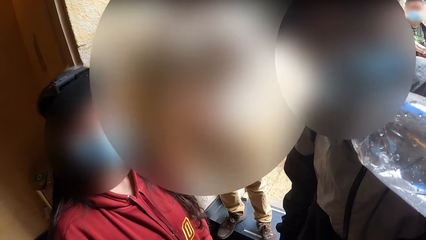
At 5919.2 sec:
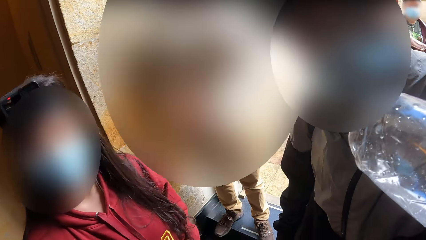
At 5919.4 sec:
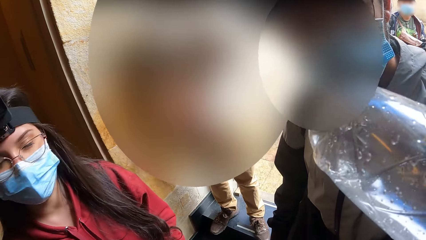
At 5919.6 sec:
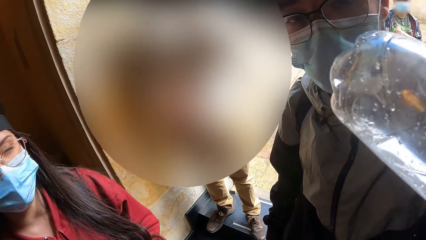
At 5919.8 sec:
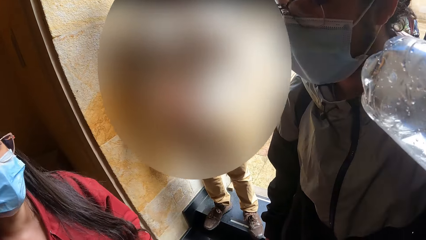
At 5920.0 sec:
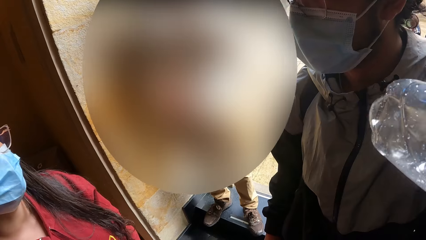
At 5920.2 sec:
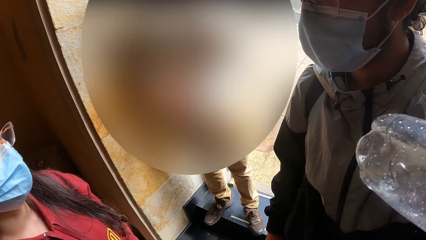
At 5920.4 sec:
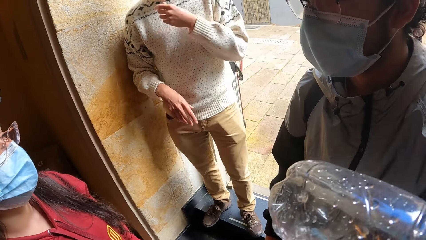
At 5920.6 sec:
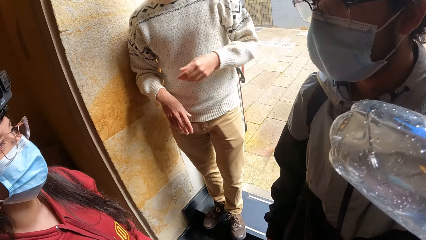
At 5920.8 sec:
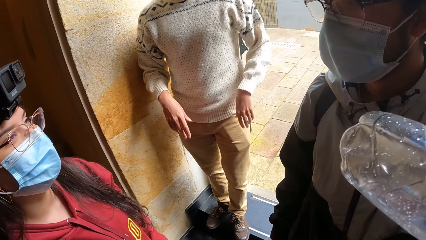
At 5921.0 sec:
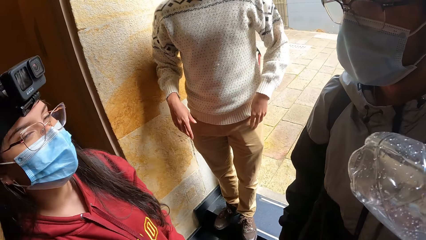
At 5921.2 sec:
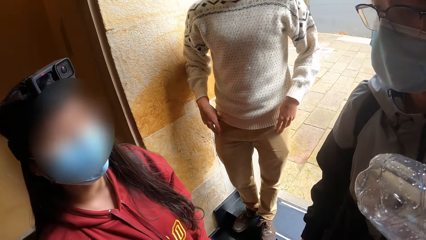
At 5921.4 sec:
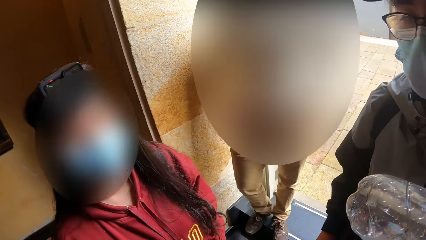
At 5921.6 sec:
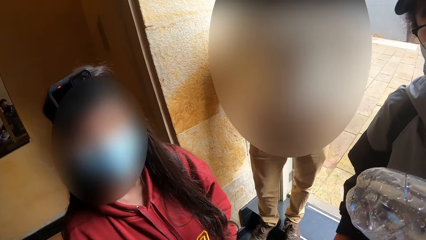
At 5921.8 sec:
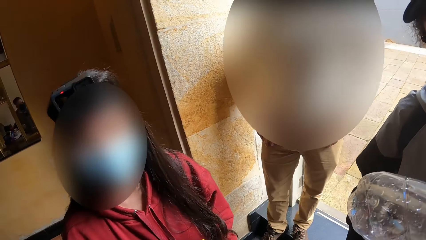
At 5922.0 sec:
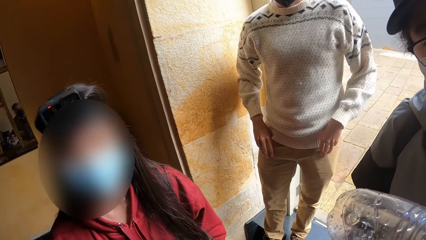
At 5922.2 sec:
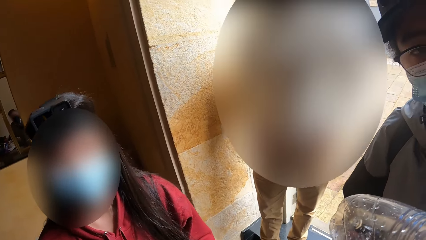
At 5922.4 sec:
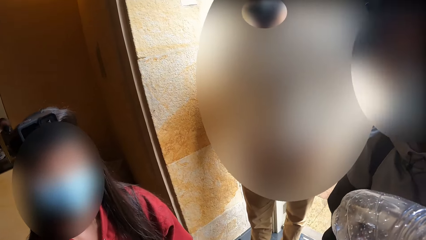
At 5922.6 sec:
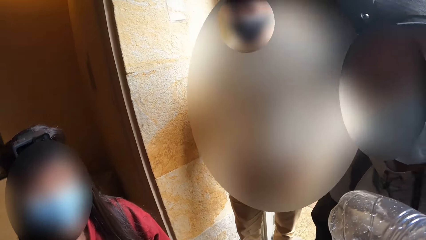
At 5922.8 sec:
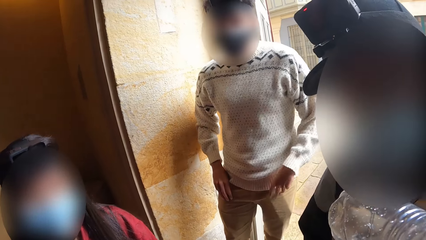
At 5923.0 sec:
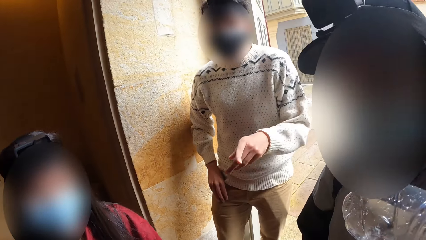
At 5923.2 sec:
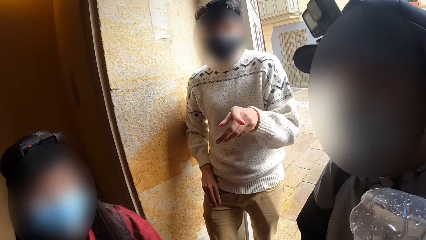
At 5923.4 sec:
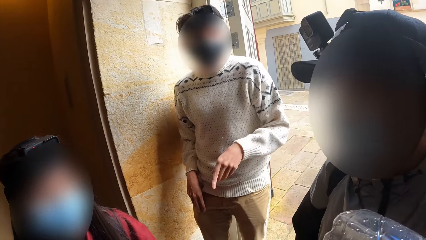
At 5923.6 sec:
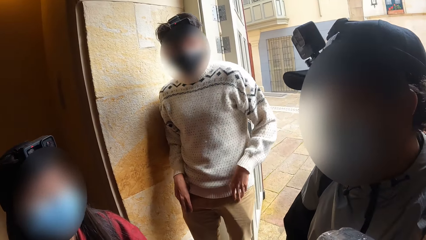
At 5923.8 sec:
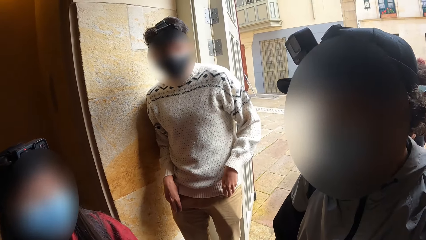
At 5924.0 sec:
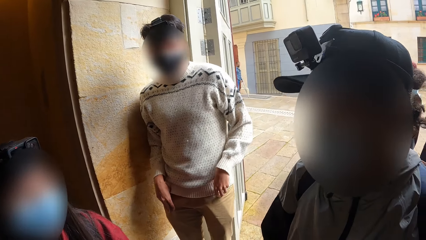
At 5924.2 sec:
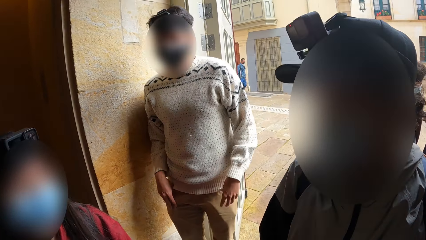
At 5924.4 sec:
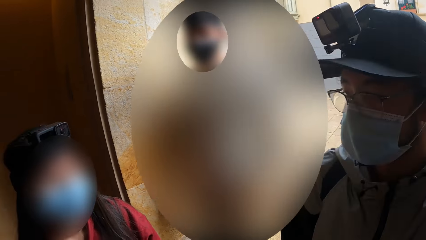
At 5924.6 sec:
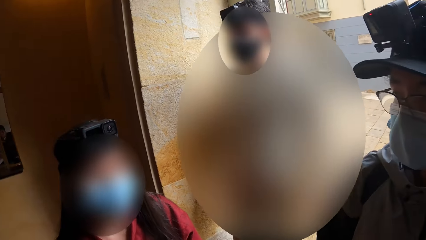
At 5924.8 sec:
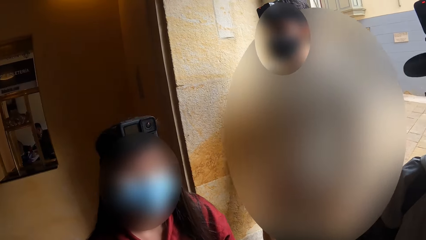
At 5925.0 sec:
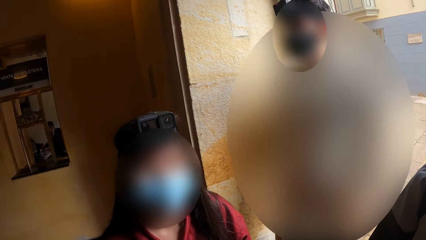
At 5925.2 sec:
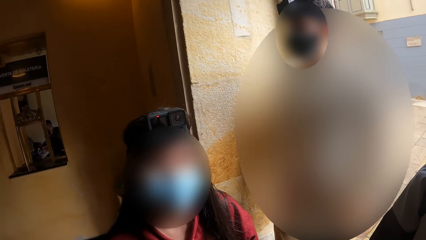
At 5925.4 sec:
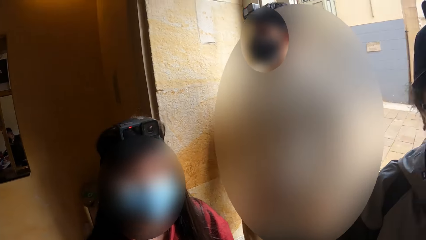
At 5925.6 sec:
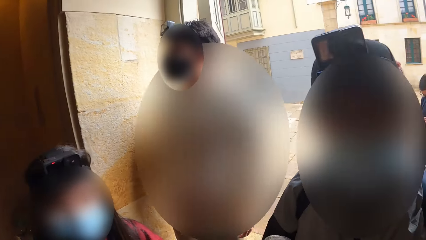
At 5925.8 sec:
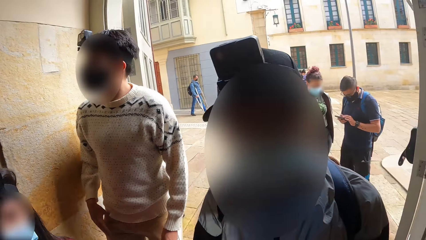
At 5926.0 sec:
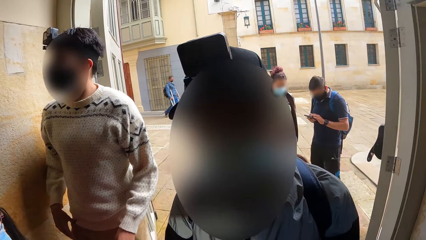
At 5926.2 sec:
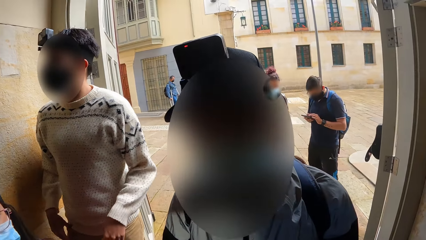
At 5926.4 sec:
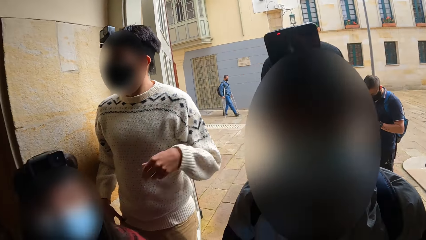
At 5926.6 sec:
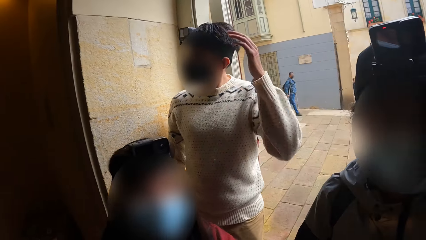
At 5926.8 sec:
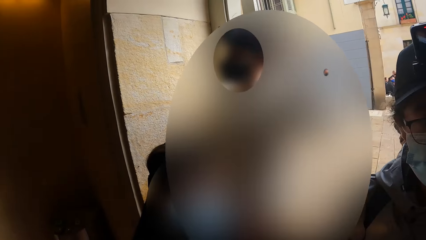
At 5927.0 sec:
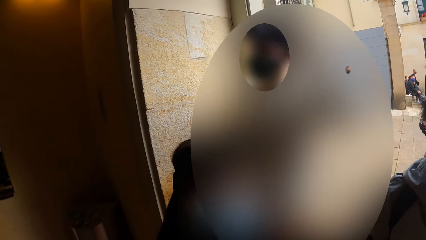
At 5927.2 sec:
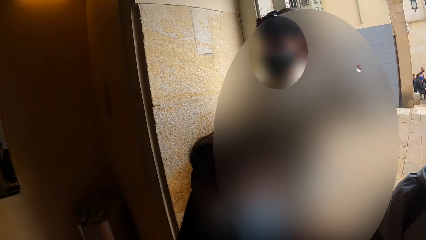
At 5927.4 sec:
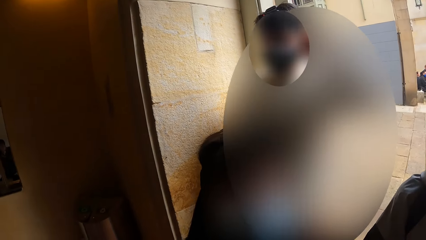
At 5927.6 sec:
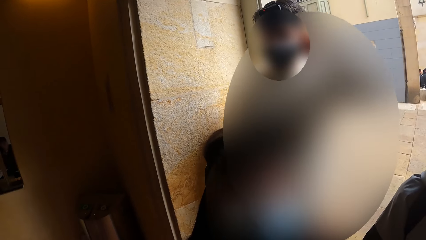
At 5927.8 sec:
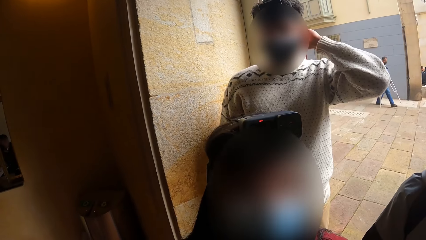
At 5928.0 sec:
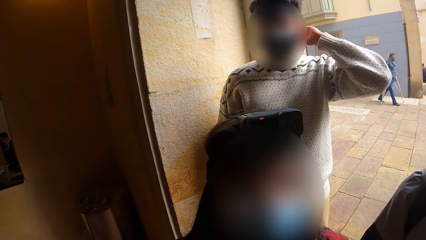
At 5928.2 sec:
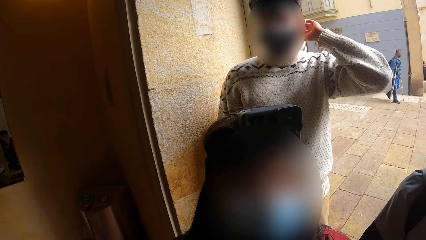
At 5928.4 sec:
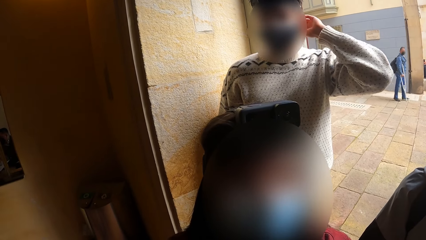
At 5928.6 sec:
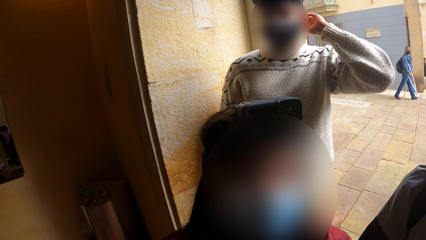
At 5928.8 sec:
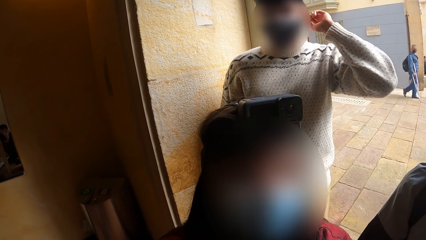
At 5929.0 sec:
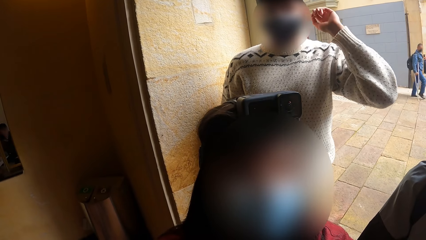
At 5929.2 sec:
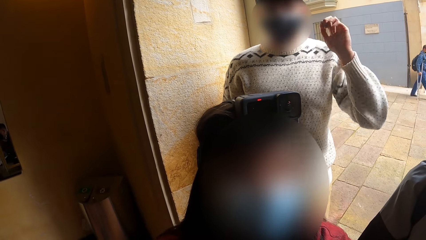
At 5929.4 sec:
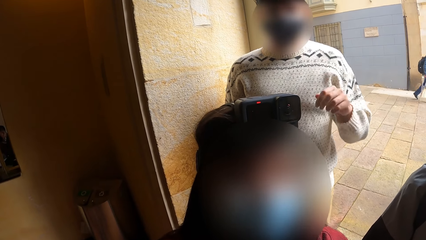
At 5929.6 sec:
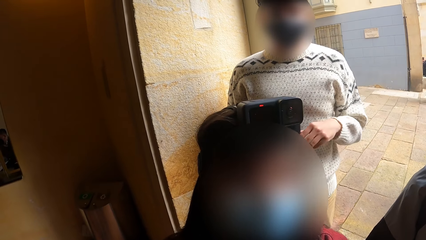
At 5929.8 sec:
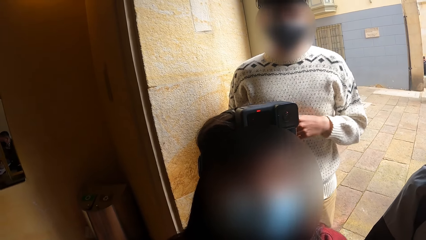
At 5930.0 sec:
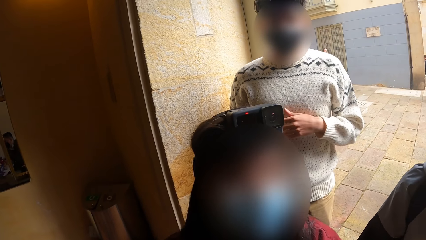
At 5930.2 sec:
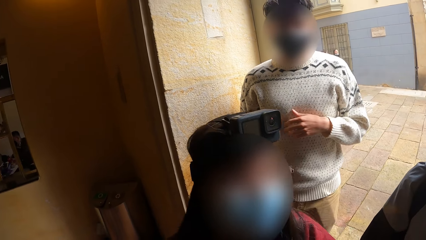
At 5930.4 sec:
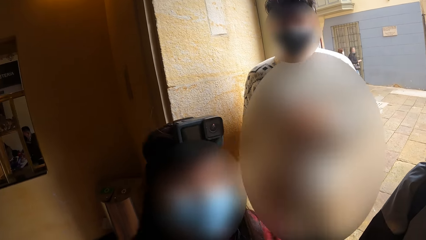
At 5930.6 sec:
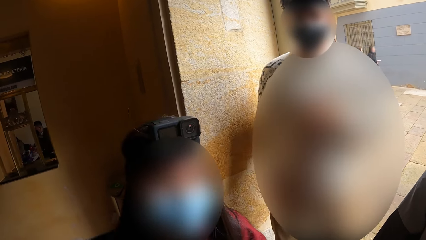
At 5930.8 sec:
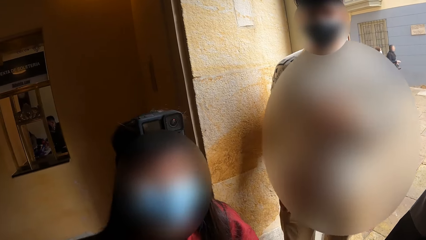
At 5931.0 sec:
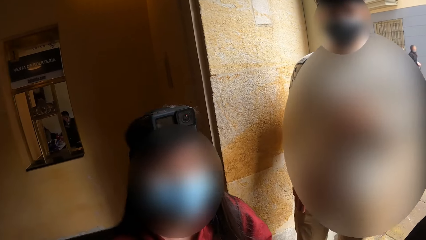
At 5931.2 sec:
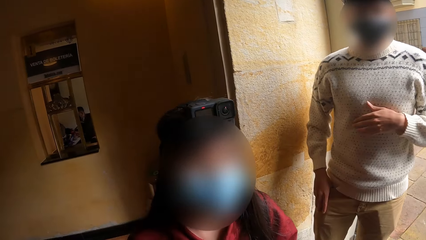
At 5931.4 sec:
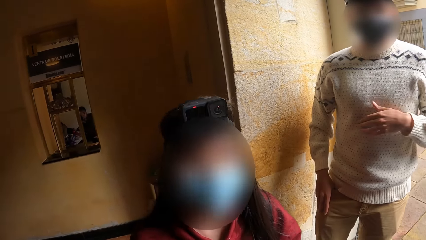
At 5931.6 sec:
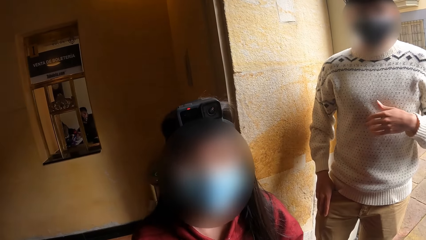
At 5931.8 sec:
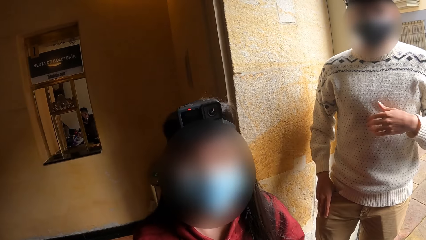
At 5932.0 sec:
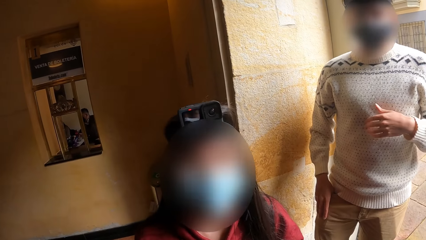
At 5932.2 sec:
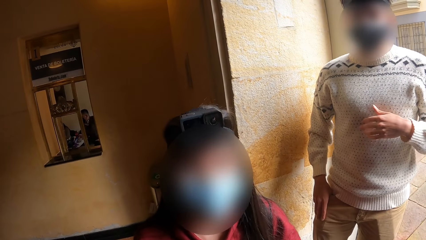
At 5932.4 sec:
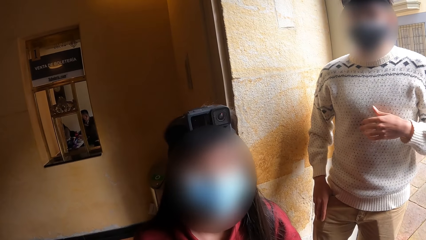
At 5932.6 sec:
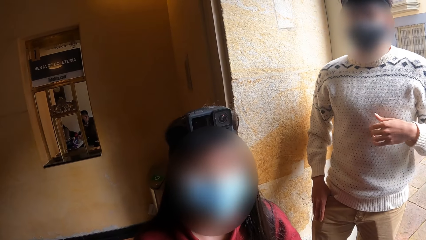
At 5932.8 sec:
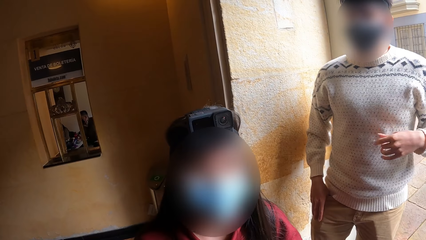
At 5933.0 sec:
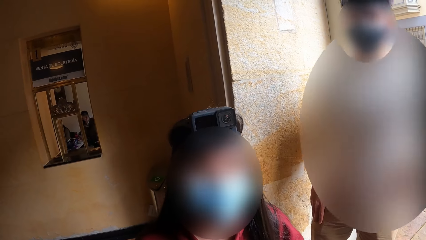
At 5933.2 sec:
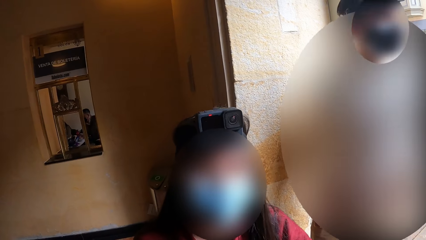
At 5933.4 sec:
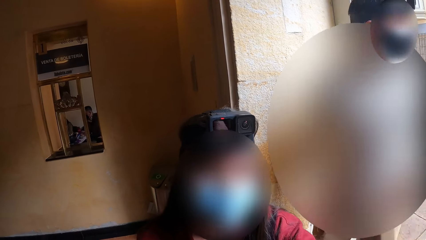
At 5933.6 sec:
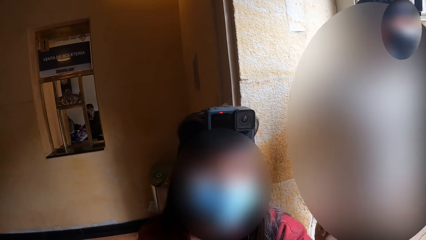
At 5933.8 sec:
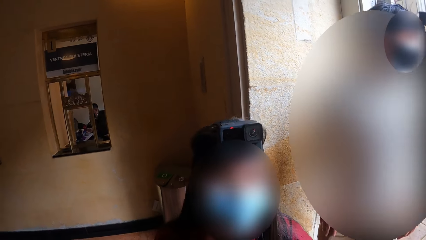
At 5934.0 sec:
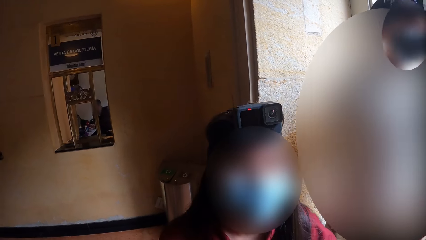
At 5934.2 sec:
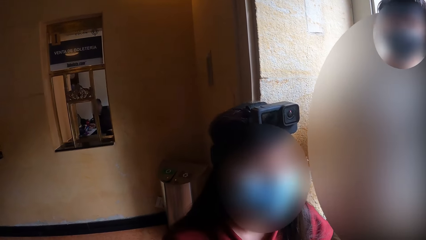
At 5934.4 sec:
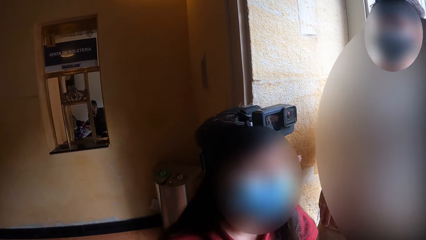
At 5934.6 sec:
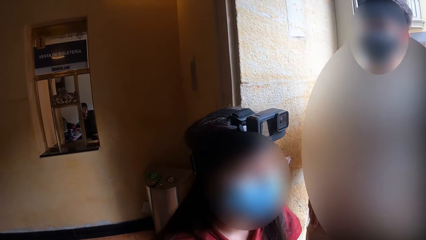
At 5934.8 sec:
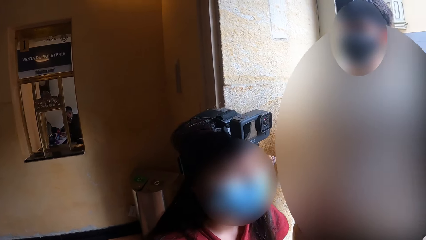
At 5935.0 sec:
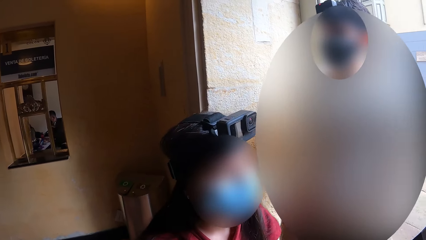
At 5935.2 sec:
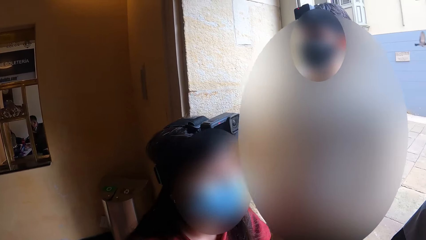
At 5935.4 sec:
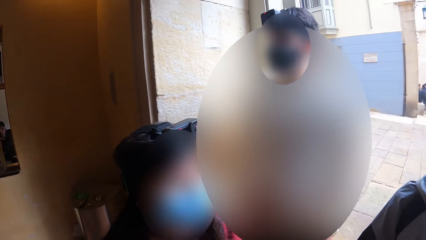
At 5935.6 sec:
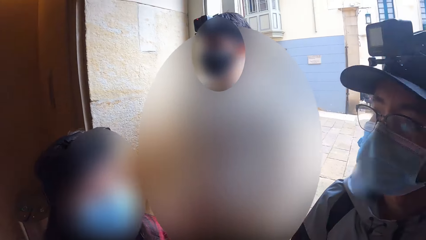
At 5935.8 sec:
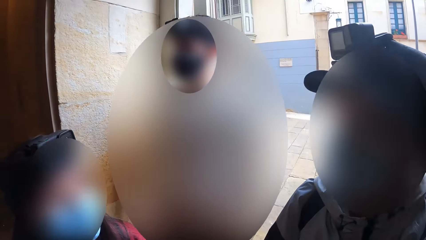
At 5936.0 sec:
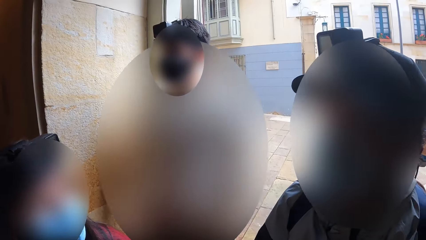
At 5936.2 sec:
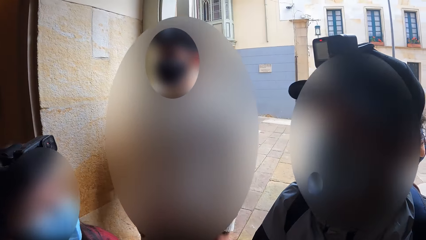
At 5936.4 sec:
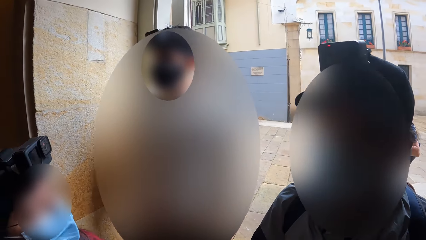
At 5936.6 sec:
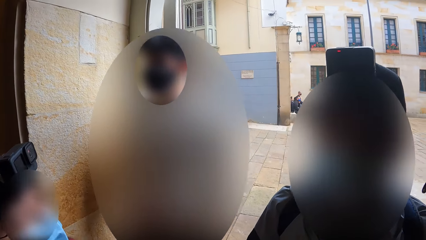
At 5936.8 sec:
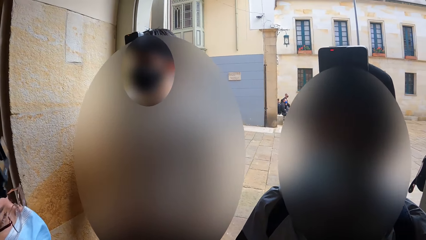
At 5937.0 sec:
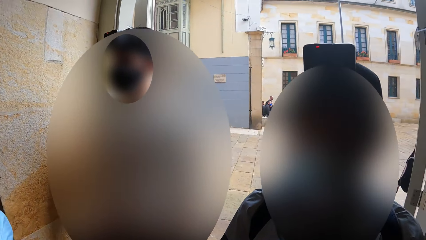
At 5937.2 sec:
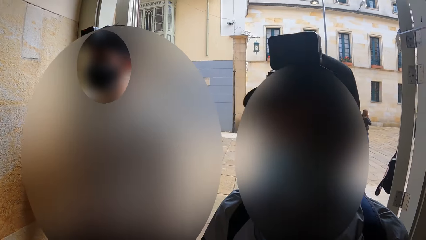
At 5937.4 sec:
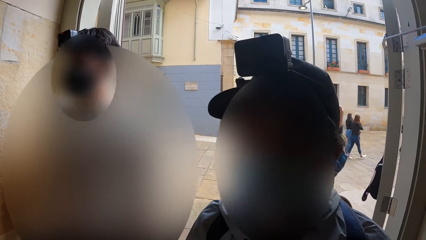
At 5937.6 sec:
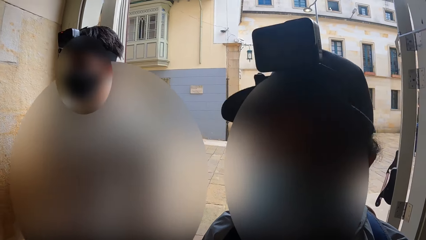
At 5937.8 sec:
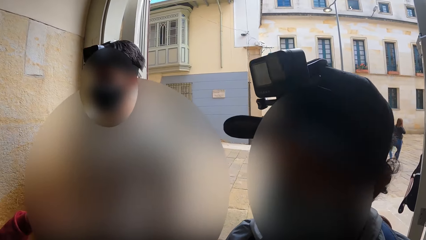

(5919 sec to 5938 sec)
The camera wearer interacts with a man. Another man touches the clothes, signs, touches the clothes, touches the hair, and signs.
